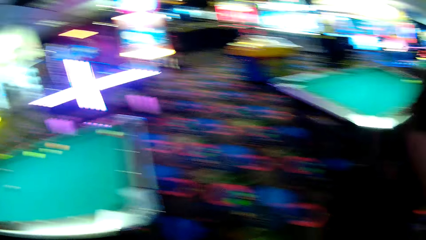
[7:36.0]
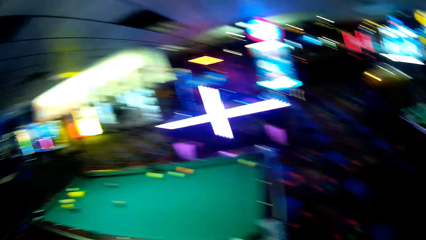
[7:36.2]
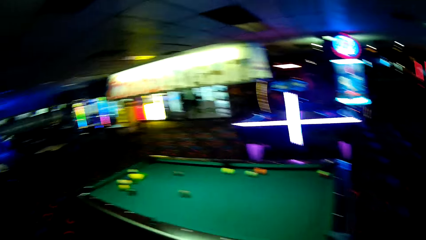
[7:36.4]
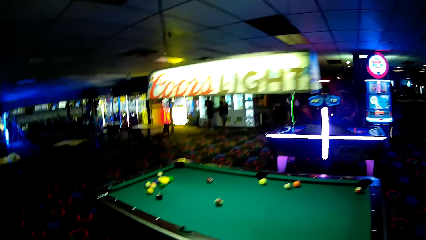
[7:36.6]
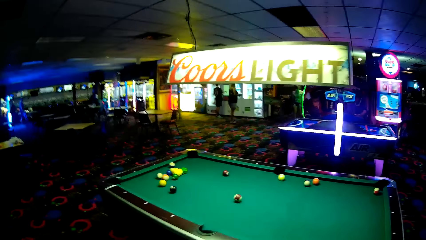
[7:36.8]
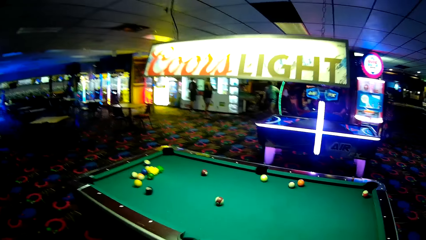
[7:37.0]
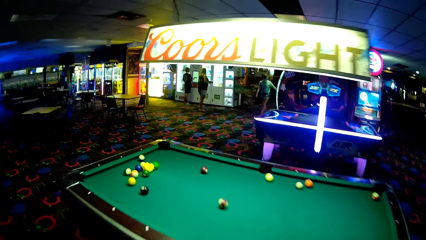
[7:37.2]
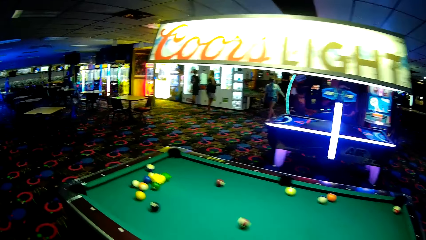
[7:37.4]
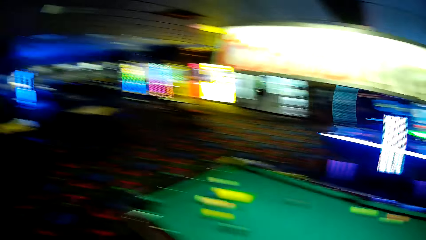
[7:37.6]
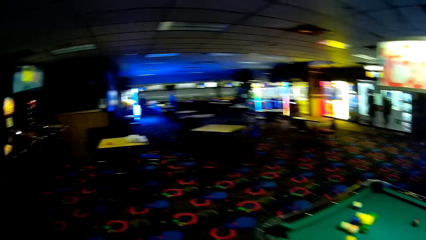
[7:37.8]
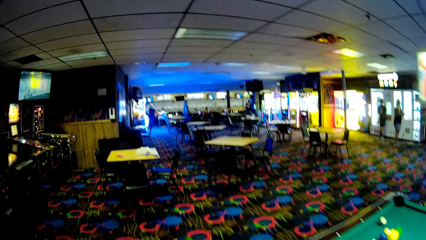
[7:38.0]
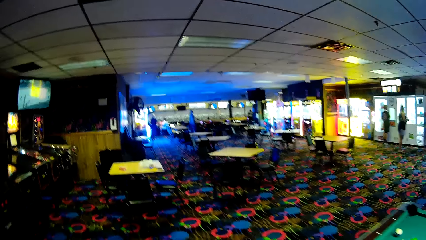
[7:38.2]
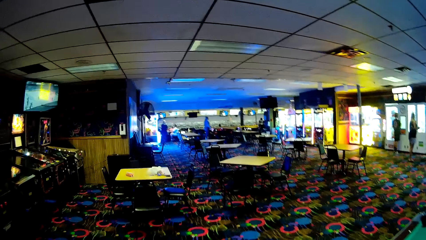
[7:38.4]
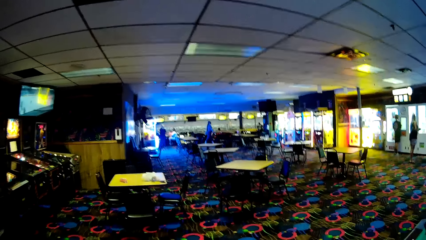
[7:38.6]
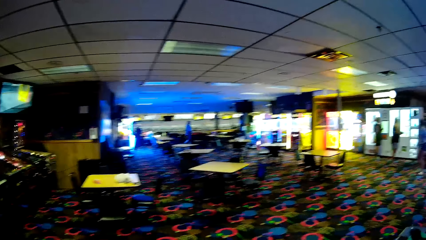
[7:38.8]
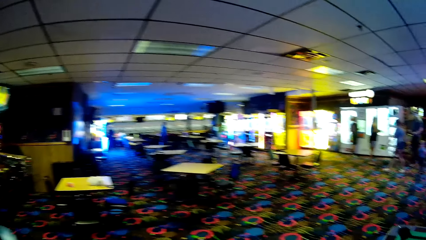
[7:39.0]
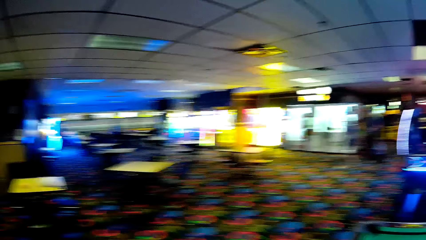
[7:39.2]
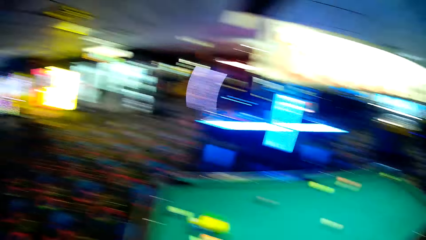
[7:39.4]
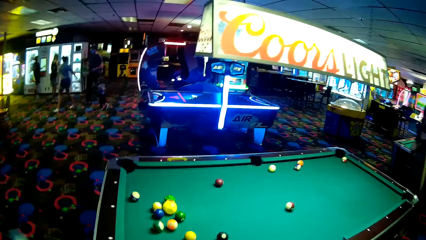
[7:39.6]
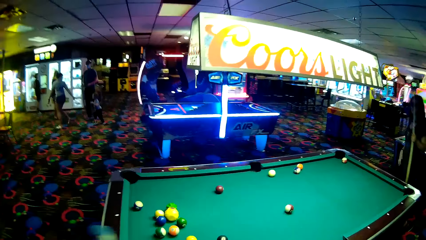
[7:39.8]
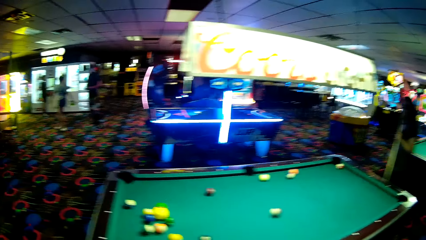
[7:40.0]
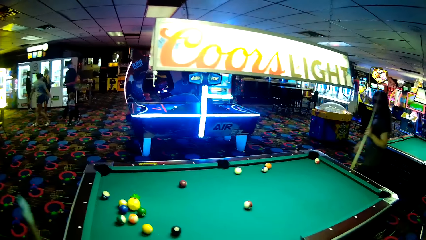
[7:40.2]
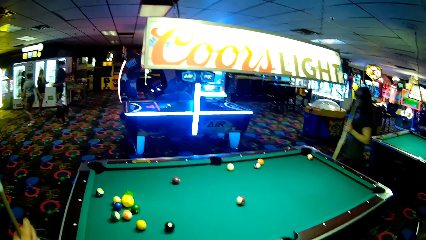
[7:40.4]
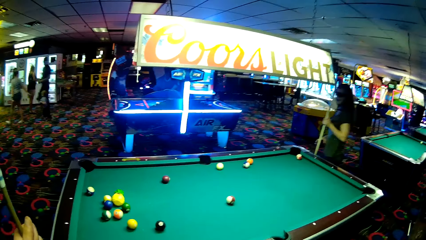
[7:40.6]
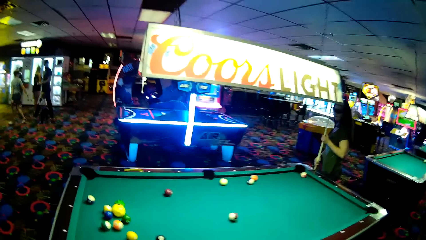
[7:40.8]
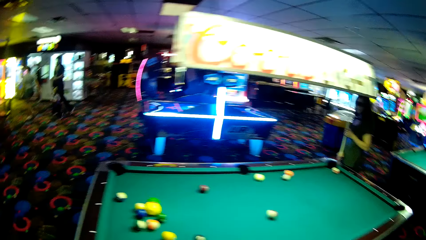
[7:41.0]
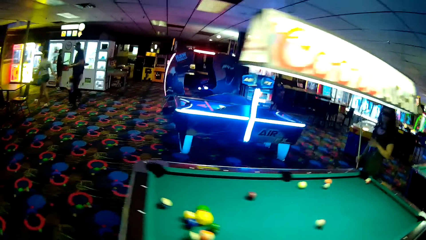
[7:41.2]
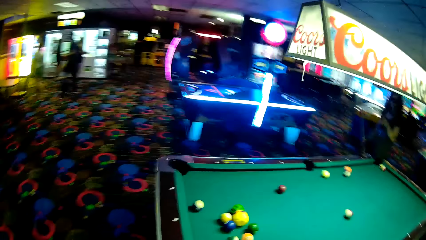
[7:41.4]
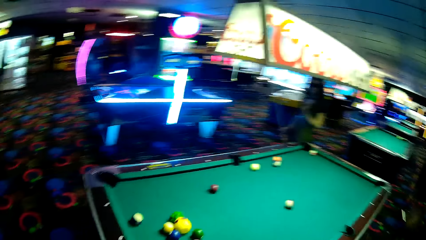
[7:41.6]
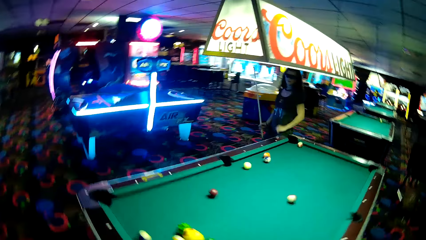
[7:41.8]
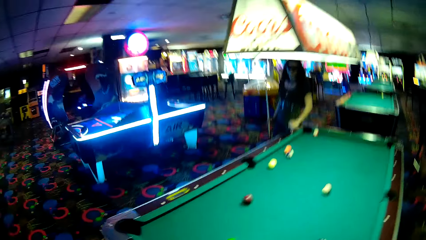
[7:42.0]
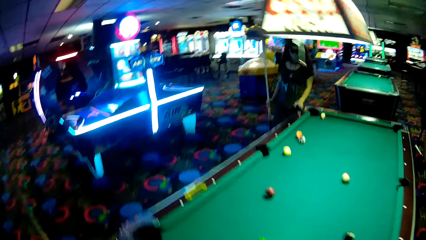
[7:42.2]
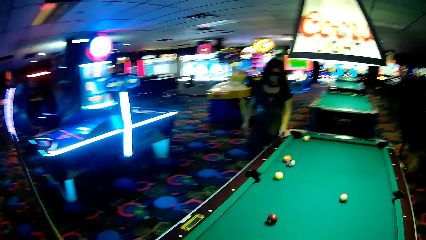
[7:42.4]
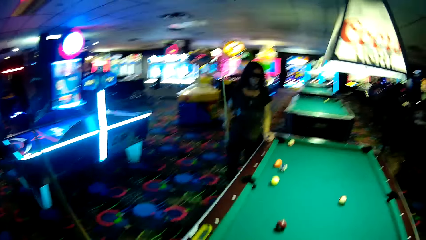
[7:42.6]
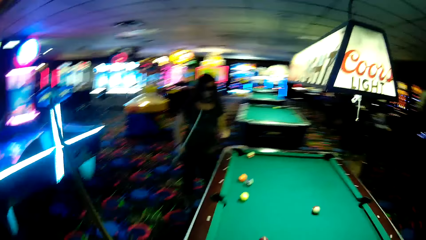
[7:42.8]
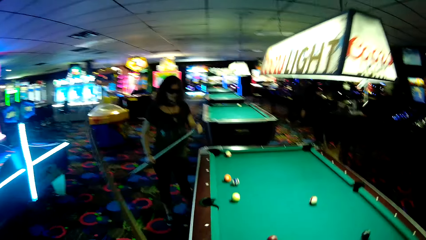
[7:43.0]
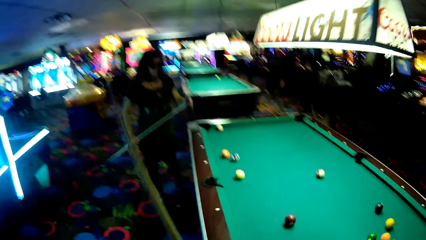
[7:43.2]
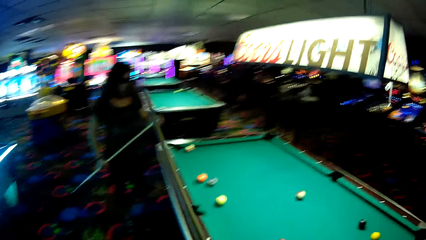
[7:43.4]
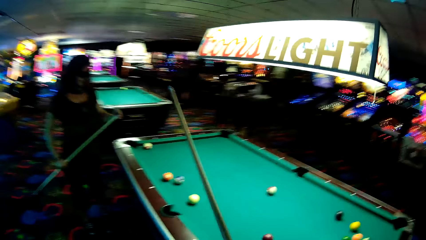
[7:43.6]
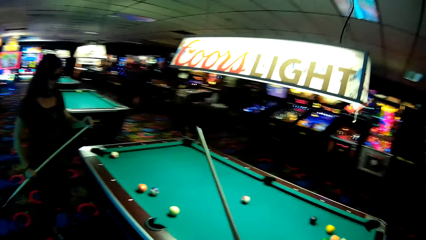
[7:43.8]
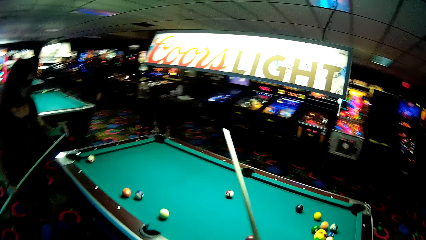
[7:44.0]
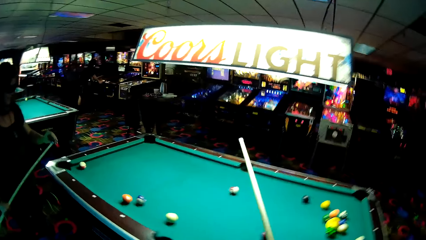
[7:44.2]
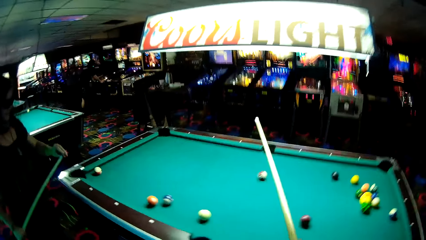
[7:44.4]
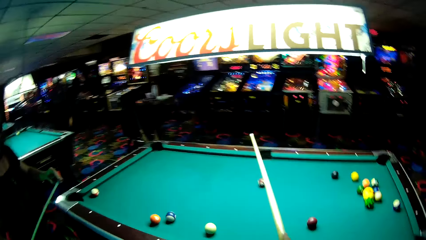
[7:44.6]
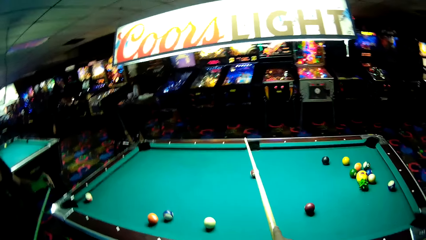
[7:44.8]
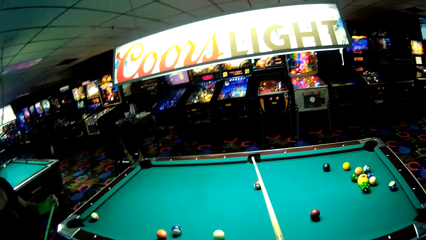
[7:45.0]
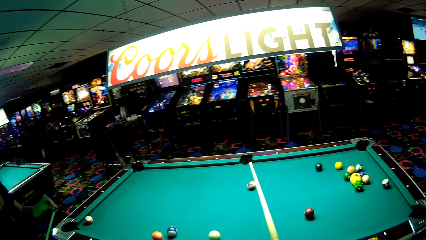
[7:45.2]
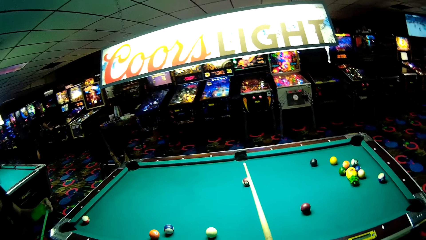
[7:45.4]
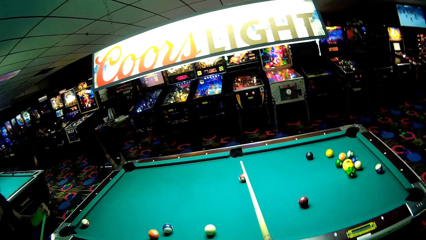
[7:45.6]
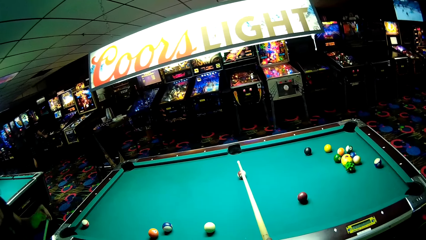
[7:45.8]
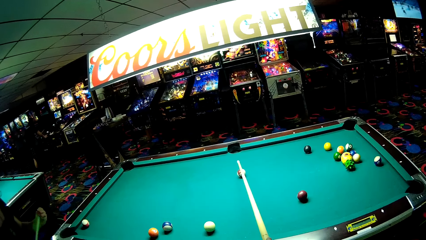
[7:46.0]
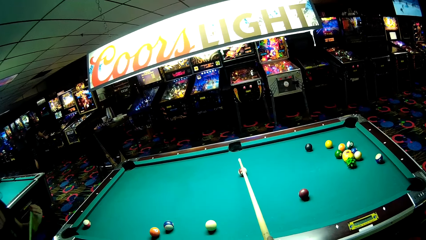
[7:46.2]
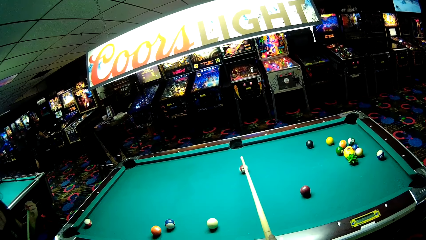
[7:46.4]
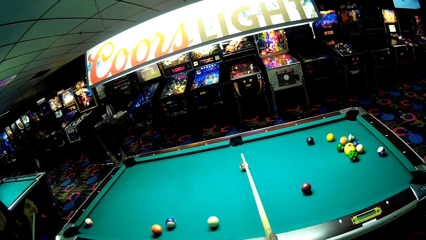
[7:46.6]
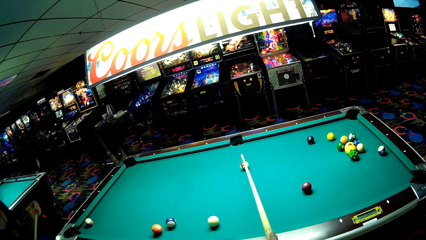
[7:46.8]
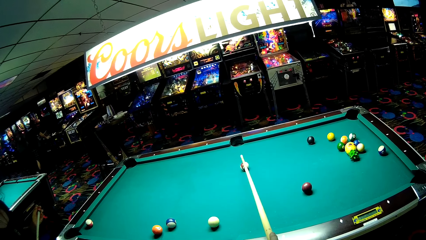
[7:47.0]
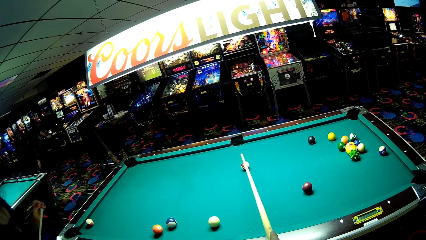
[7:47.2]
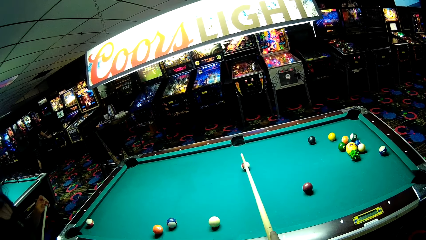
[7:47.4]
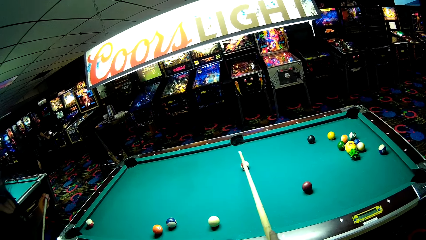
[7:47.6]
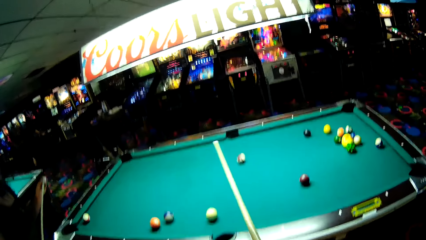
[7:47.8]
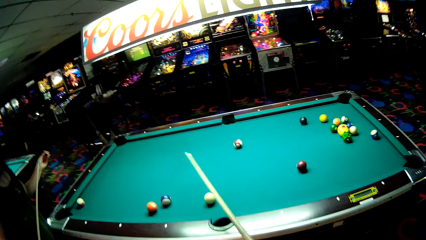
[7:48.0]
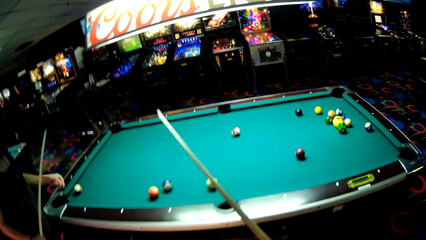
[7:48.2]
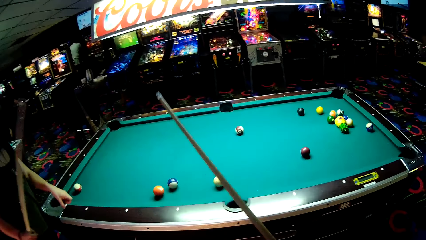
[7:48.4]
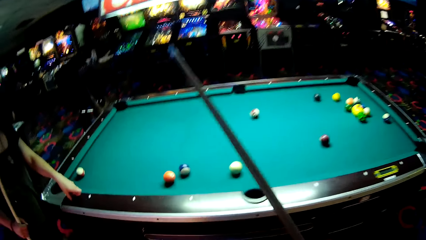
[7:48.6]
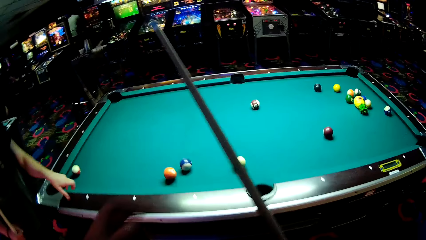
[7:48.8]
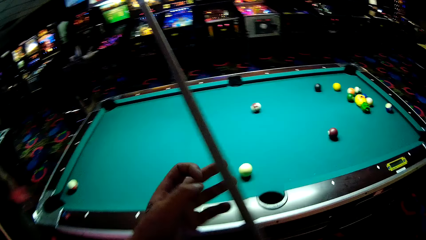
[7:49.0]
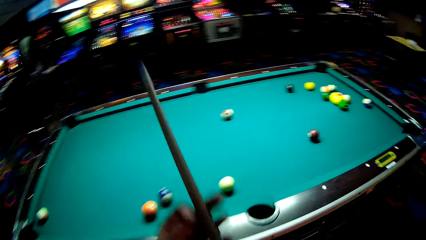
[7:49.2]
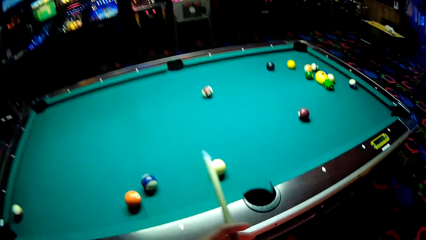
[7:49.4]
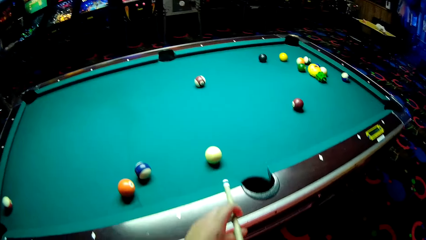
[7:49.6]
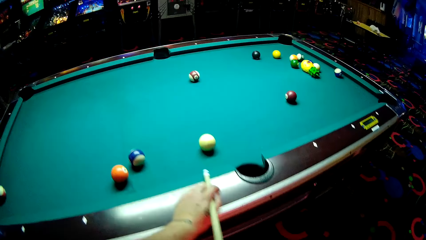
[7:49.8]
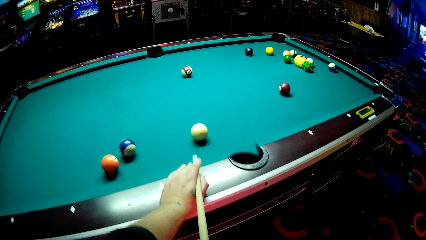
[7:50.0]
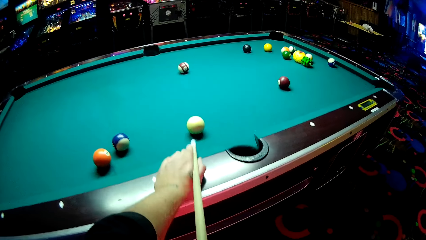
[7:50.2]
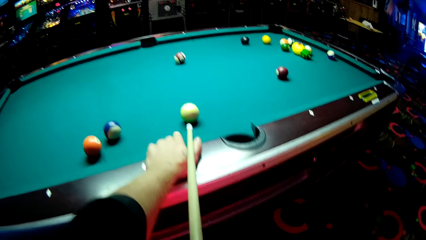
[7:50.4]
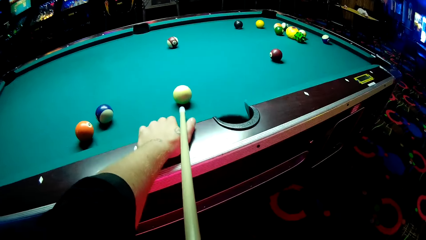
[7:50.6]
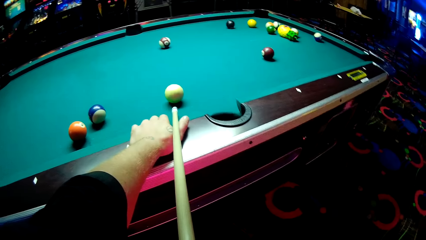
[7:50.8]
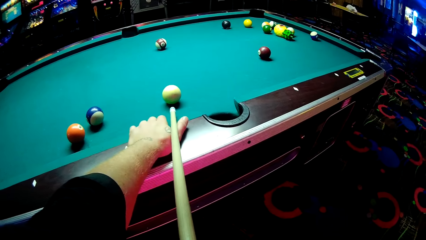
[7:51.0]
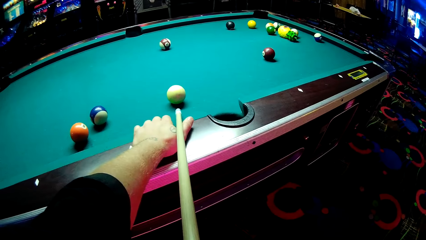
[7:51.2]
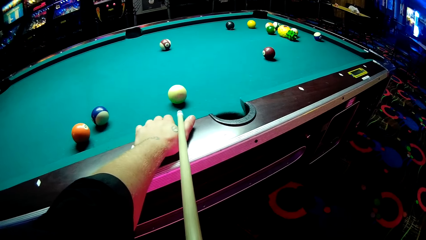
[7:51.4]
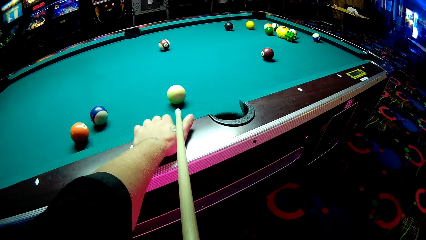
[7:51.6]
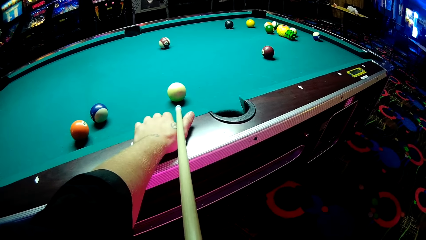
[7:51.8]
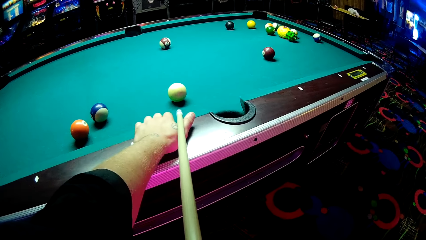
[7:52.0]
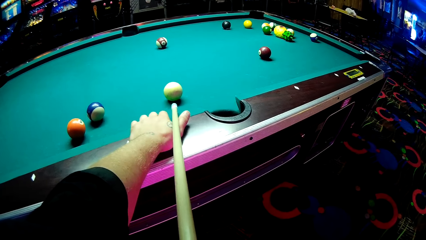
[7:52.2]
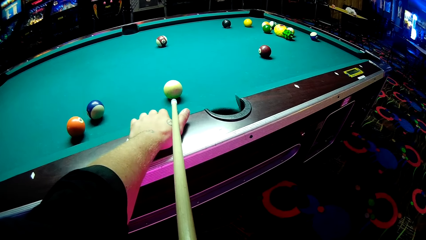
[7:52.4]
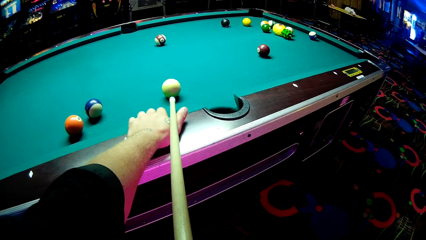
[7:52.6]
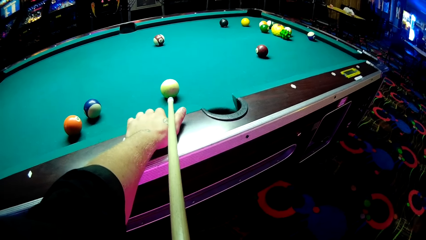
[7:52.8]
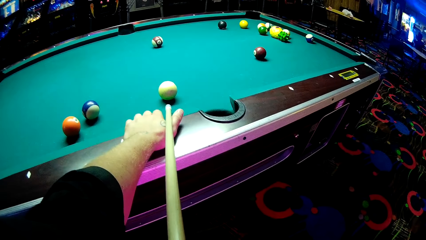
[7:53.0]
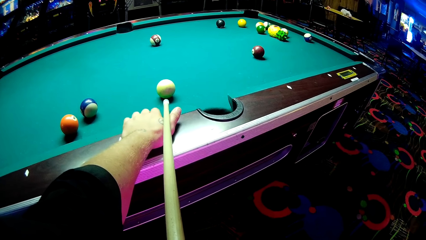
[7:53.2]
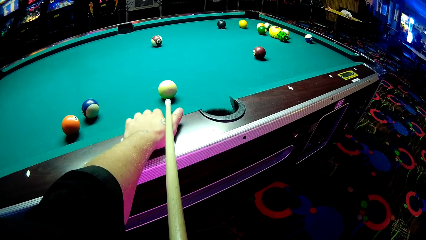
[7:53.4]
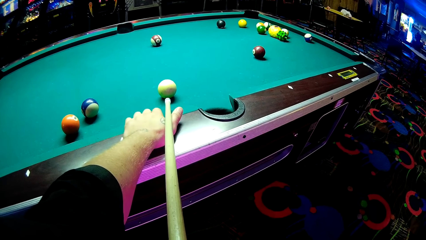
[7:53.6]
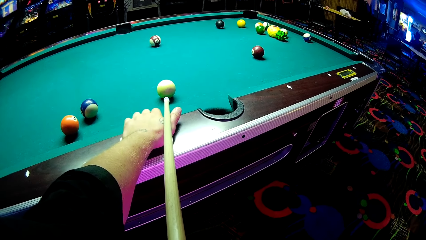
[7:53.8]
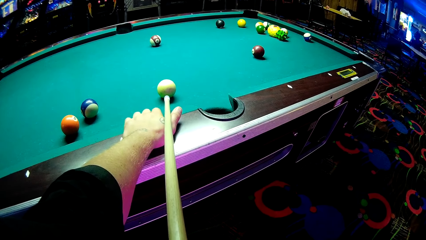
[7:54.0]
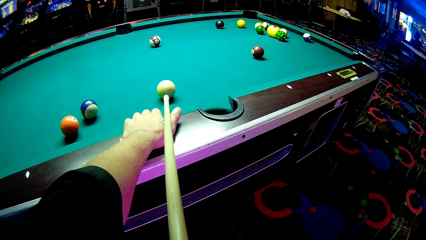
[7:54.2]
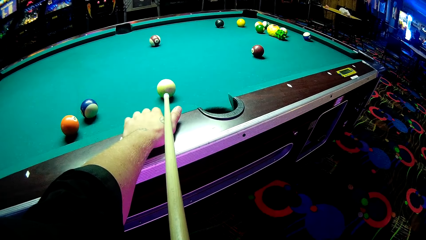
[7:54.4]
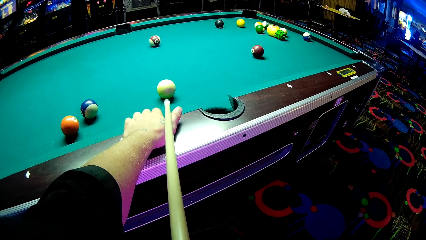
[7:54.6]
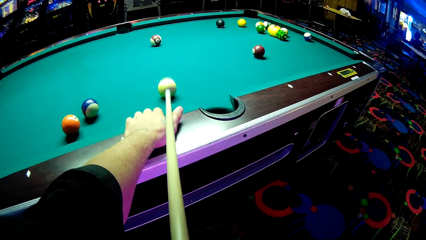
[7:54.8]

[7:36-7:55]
The camera wearer looks around a casino. They walk around the casino. A lady walks around the casino. The camera wearer holds a stick over a table. They play a pool table game. They push a ball on the pool table.
